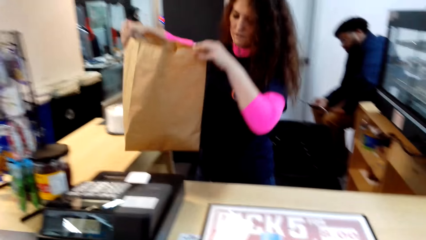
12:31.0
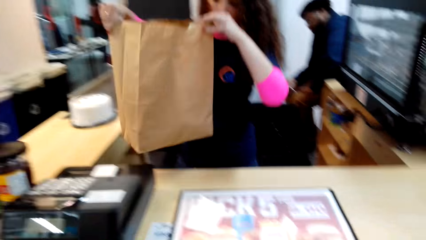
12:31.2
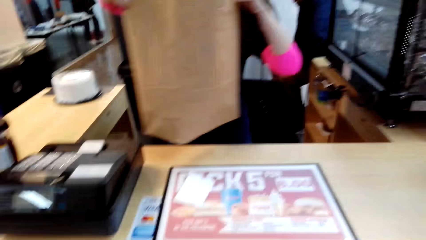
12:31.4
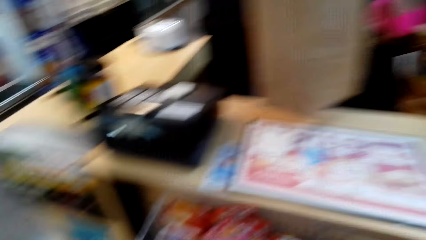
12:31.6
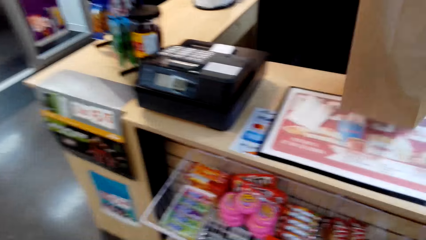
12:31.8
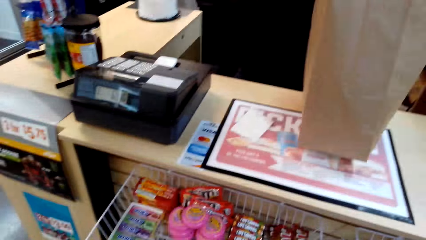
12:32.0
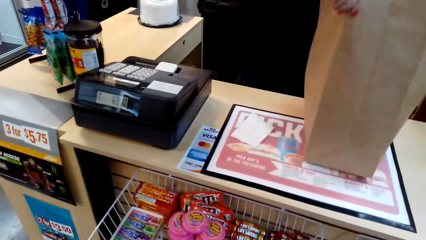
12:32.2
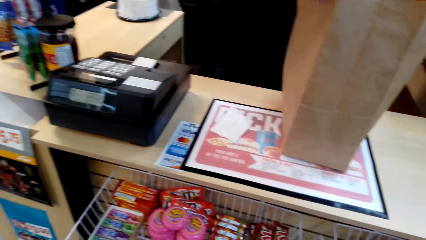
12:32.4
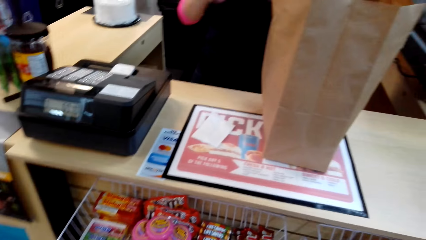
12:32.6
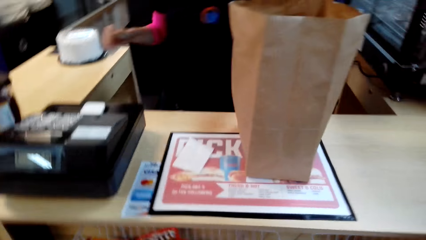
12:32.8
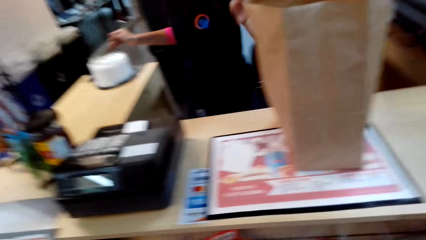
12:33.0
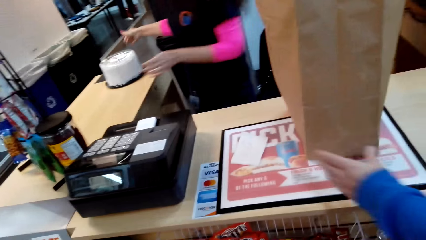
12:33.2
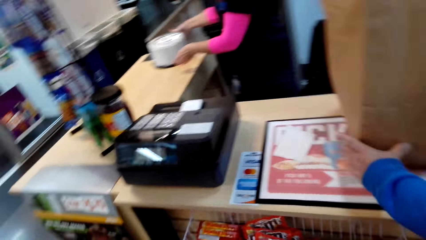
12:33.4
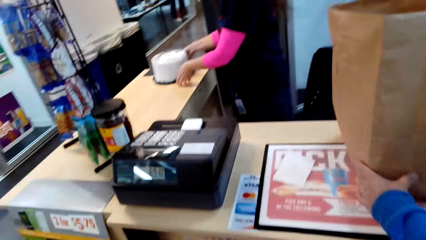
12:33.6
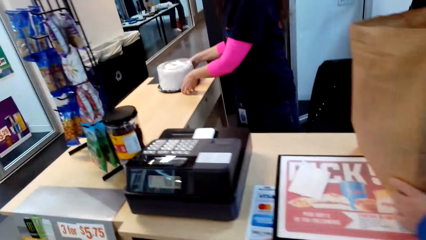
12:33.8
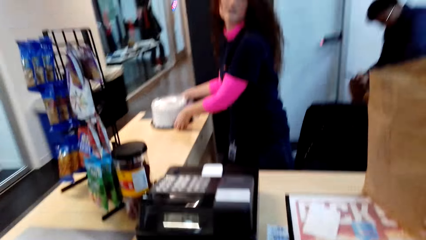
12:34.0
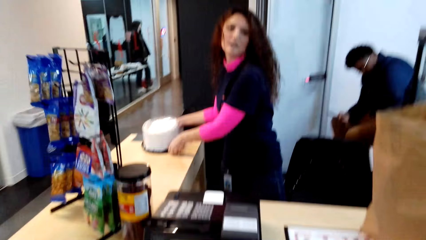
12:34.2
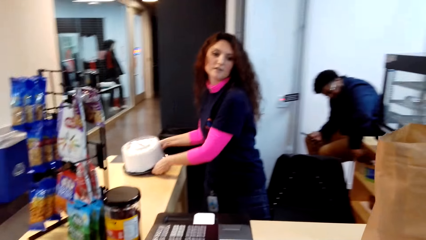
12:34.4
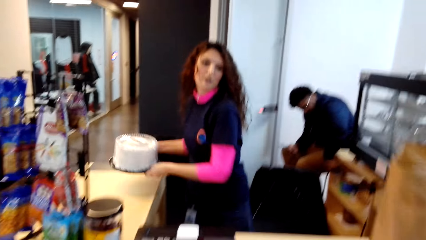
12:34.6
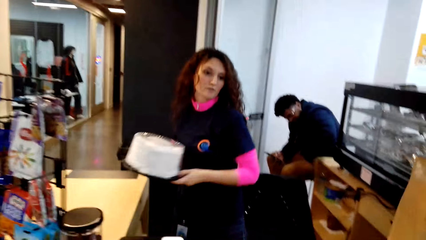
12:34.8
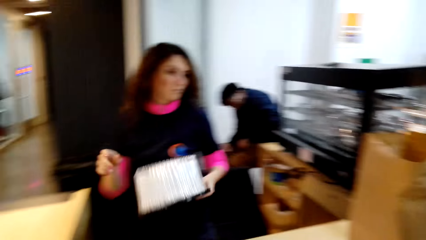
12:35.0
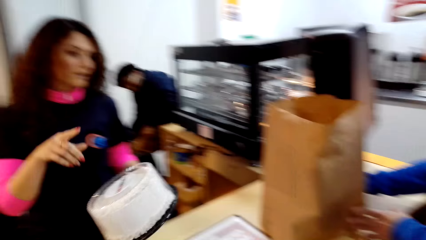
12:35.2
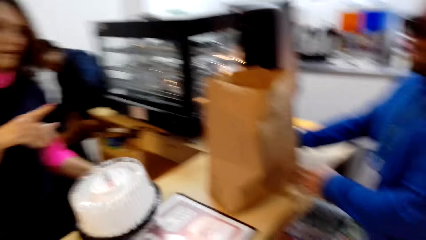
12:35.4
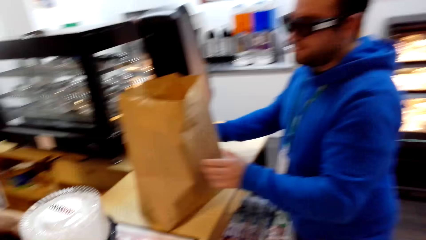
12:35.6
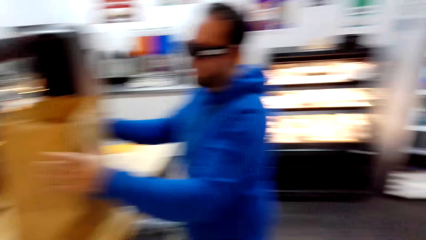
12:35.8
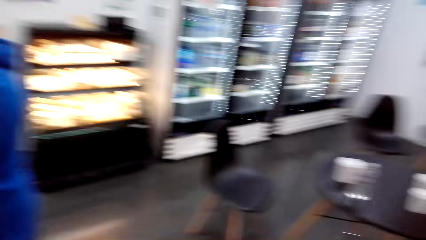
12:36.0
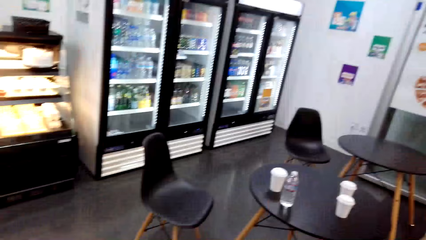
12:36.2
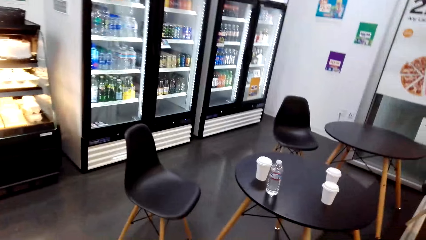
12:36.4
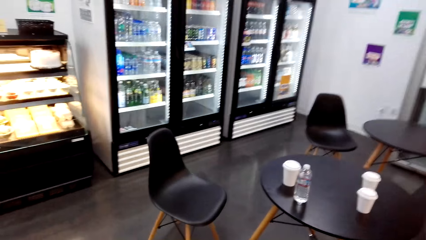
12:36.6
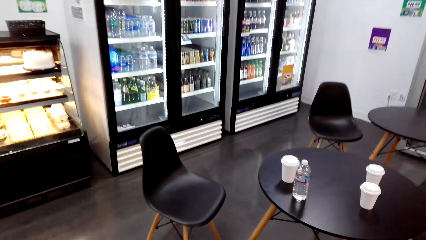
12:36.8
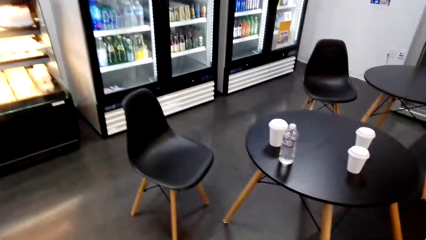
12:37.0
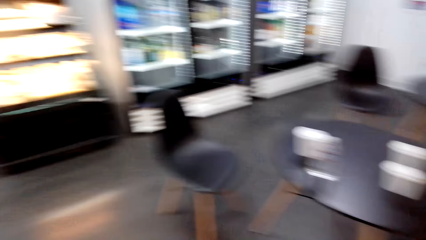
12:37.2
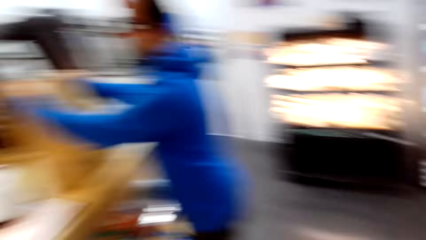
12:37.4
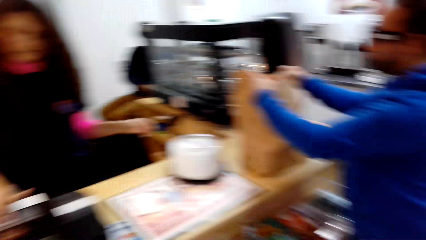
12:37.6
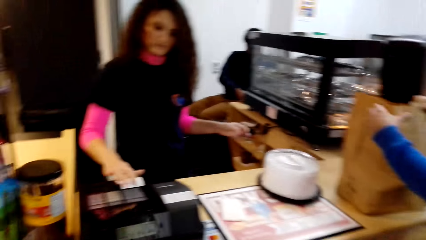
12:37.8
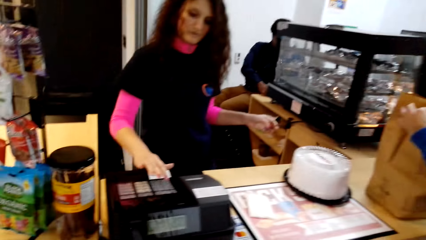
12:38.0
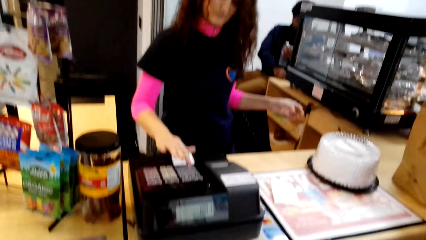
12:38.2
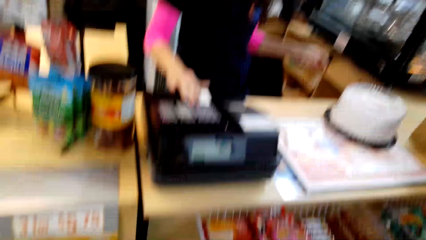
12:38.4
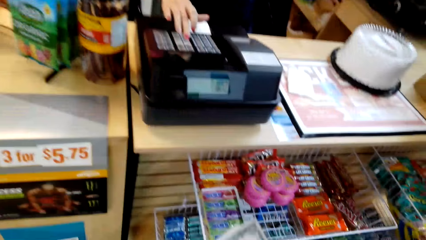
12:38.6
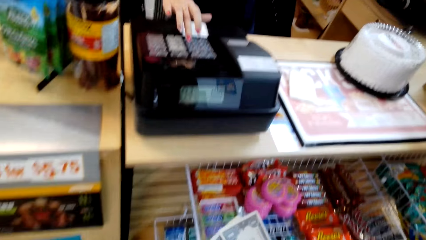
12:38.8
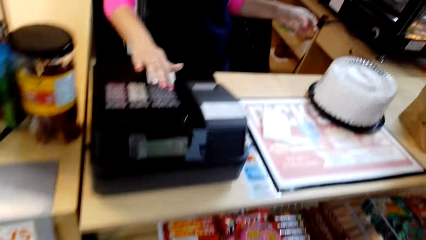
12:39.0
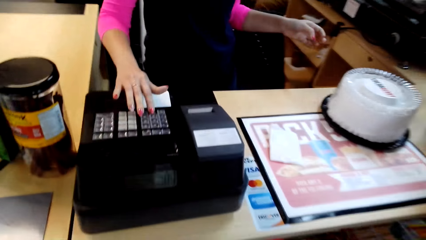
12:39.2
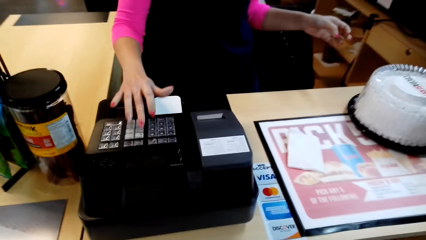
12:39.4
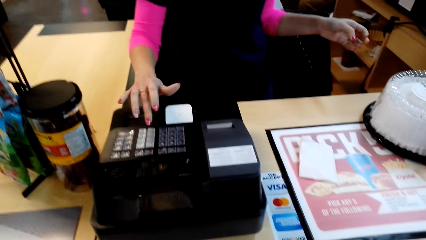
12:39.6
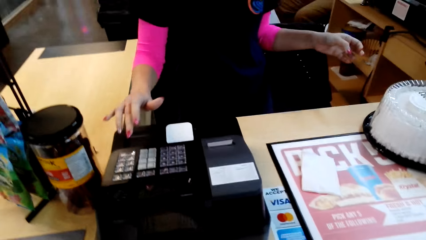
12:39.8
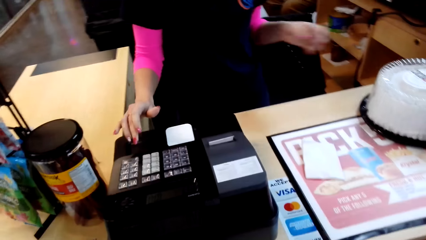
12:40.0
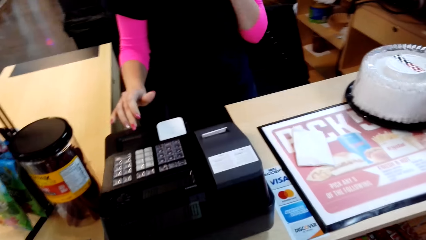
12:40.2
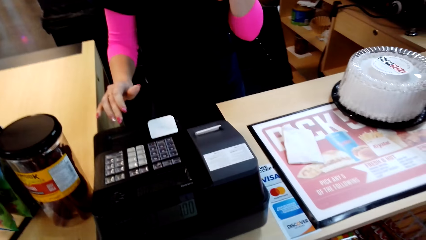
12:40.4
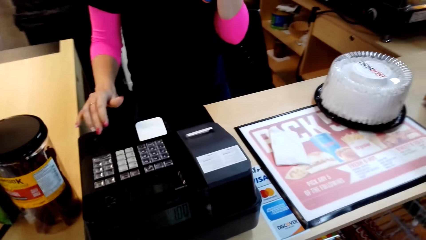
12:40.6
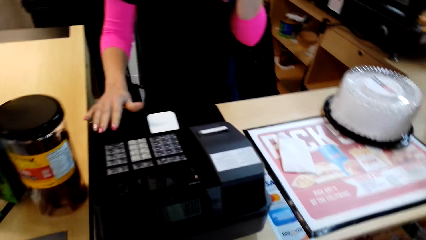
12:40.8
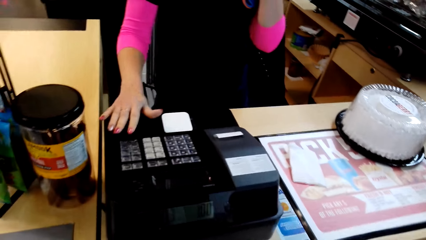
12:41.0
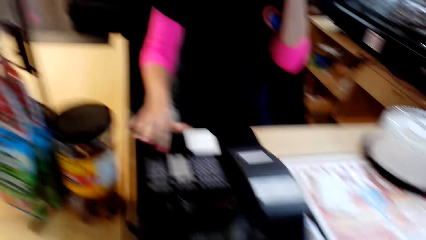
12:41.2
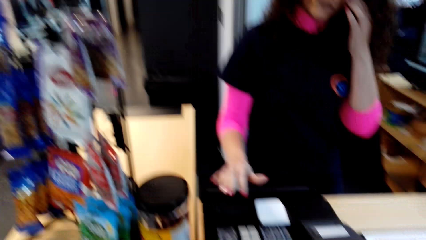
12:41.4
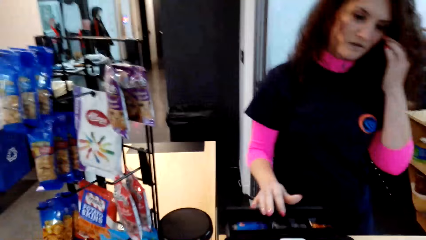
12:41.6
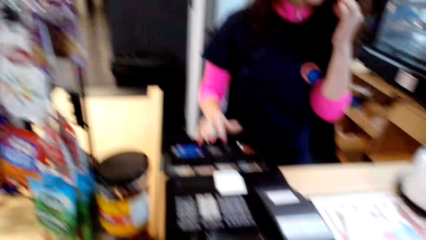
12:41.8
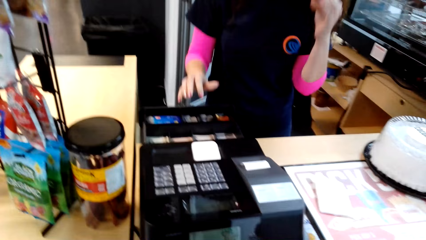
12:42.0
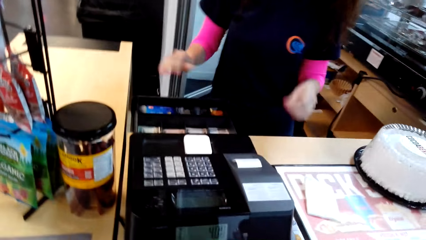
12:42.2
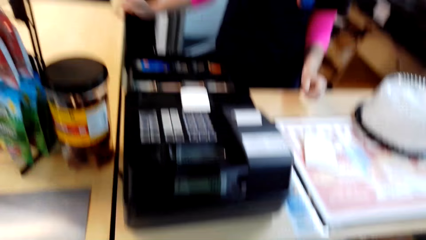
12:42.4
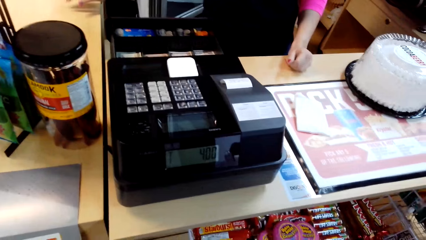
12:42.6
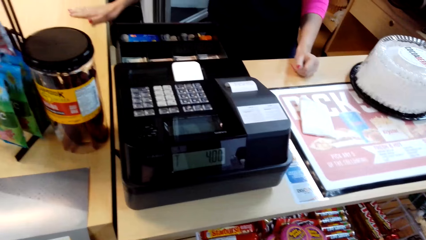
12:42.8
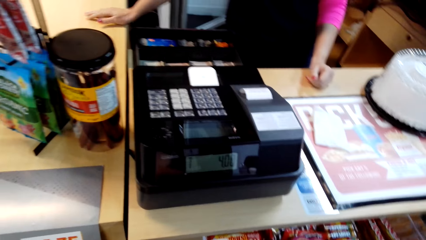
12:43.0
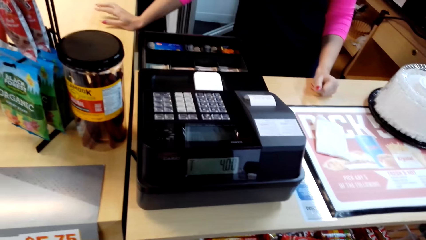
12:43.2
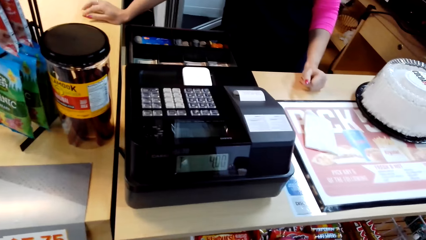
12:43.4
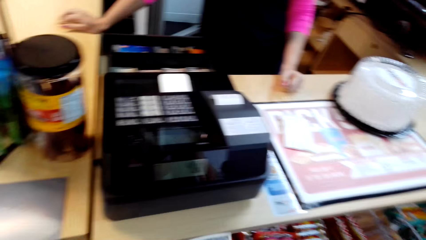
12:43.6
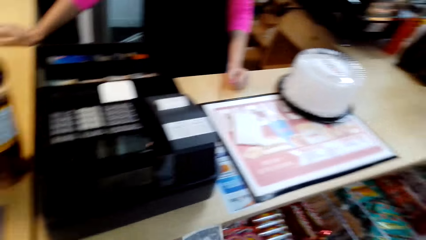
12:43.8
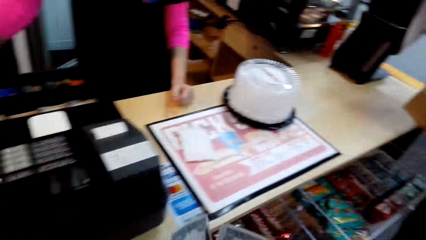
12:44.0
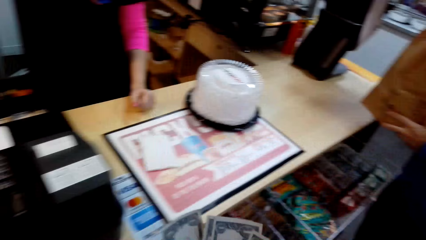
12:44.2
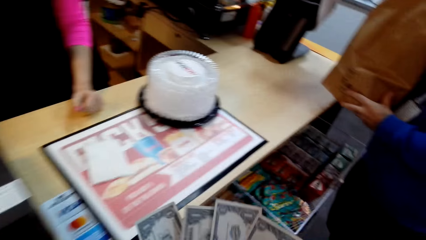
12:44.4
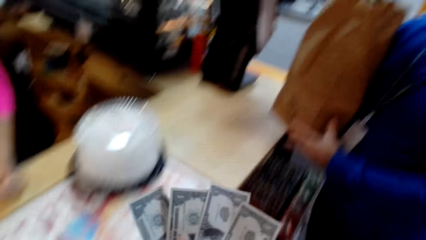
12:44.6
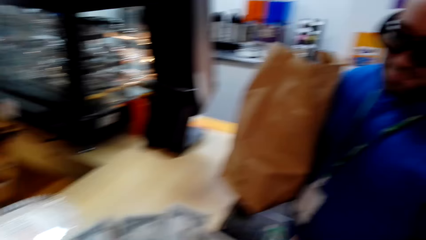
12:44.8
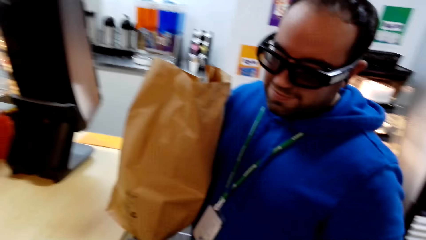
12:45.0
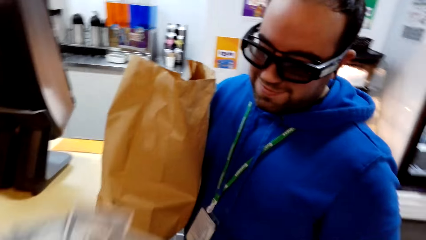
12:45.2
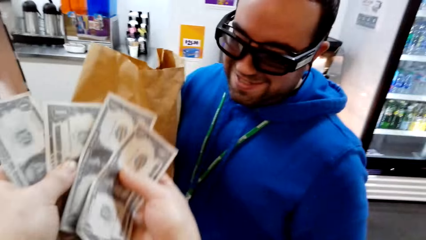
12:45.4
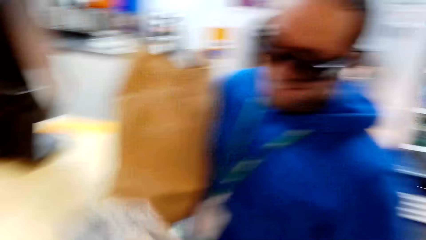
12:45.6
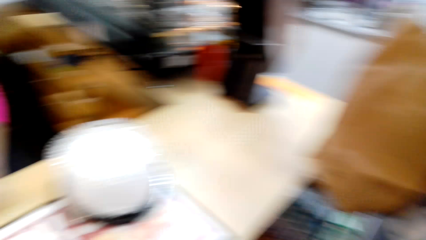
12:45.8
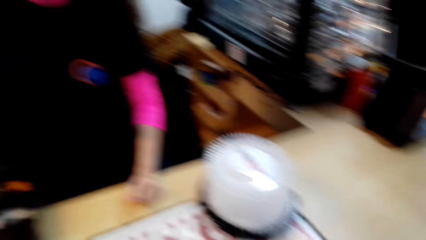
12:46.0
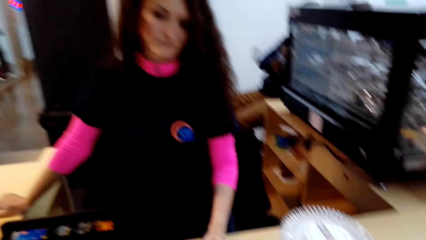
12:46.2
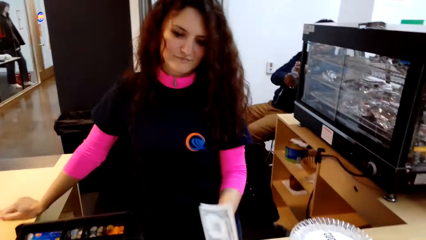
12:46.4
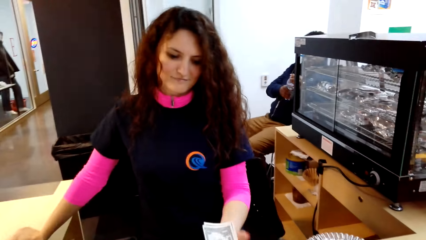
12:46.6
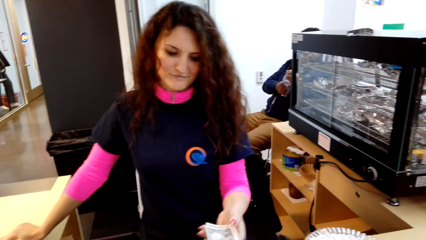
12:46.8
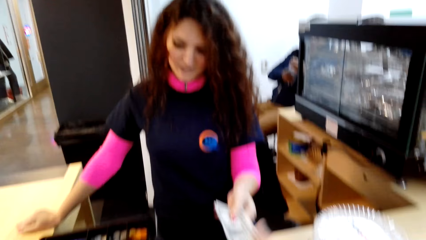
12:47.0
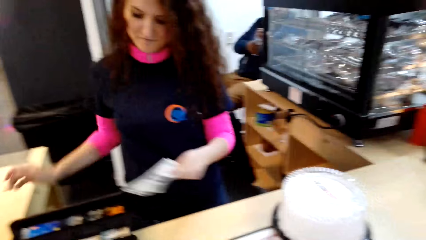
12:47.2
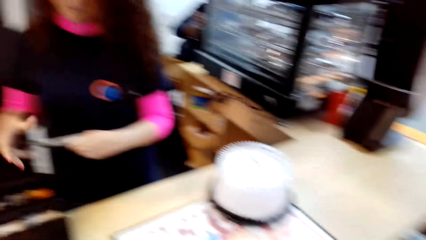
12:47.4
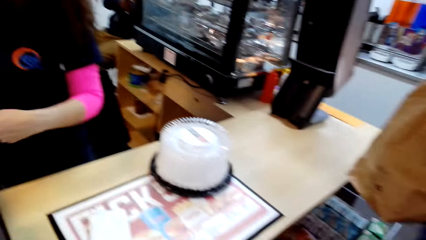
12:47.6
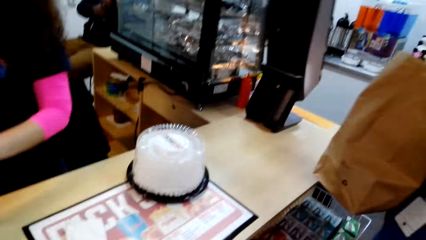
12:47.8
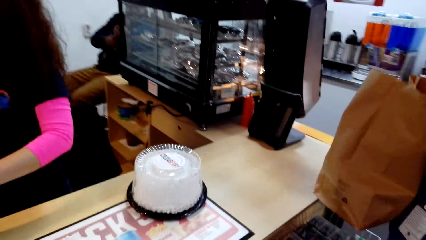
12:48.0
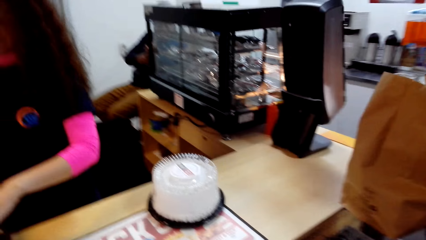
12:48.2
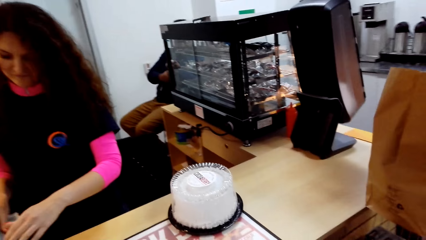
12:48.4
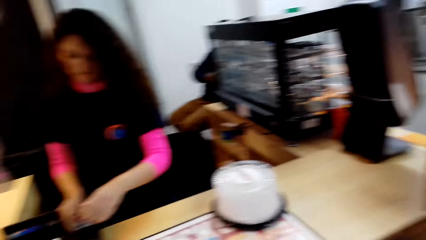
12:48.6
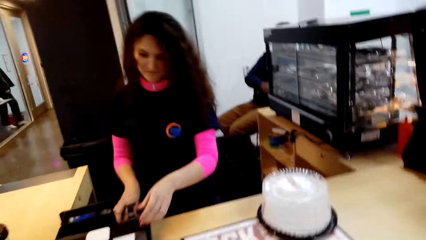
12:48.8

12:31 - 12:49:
The lady puts the carrier bag down and picks up a cake. A man holds the carrier bag. The lady removes her hand from the cake. The camera wearer looks around. The lady presses the cashier machine, touches her face and rests her hand on the counter. The man lifts the shopping. The camera wearer holds money and lifts the money. The lady holds the money and holds the money with the other hand.
